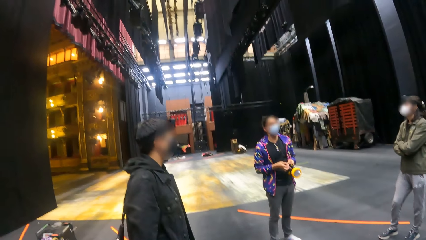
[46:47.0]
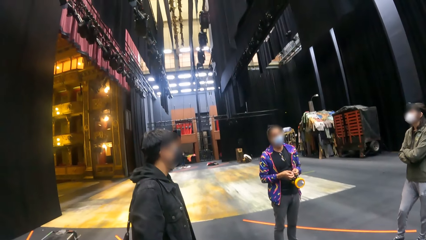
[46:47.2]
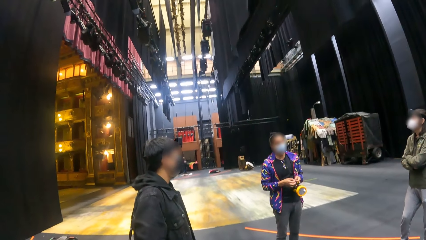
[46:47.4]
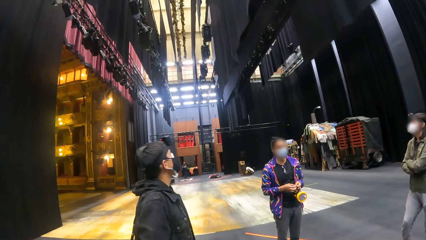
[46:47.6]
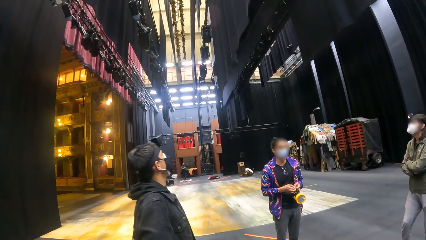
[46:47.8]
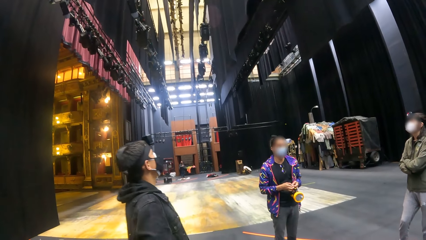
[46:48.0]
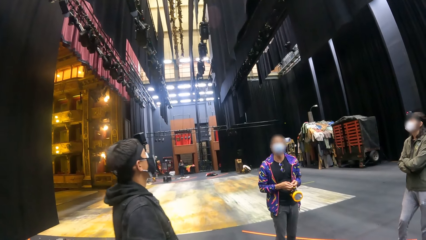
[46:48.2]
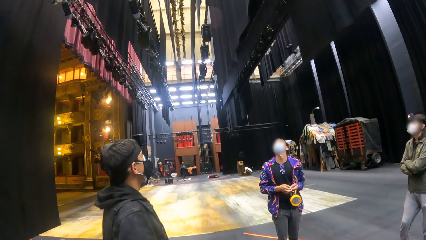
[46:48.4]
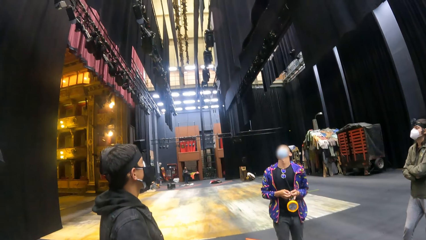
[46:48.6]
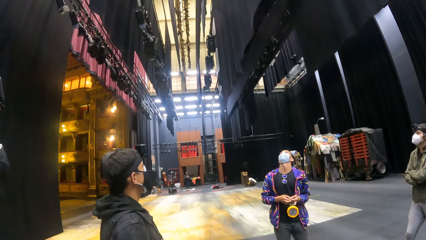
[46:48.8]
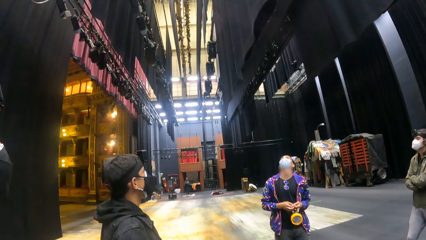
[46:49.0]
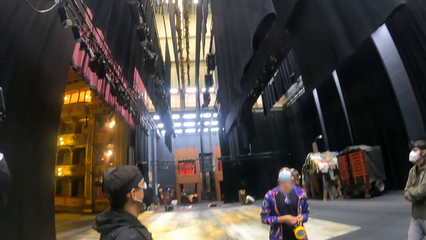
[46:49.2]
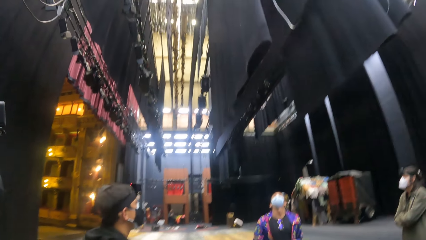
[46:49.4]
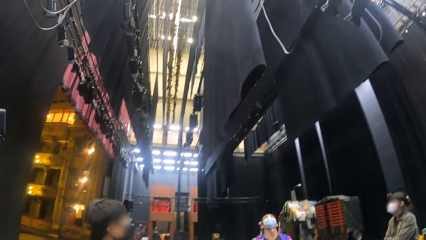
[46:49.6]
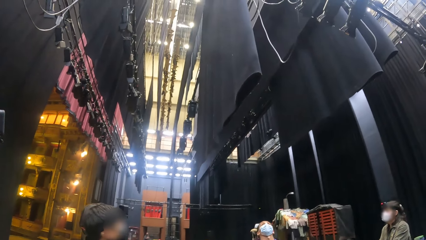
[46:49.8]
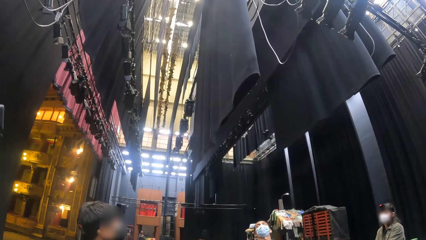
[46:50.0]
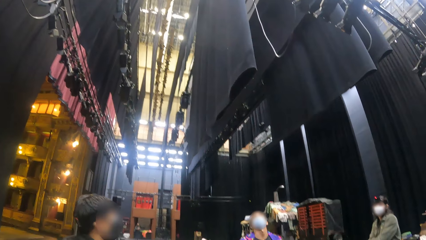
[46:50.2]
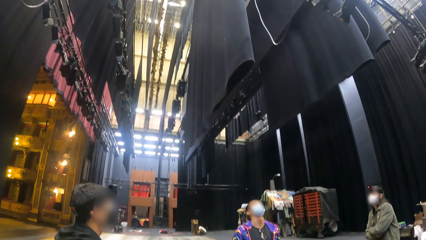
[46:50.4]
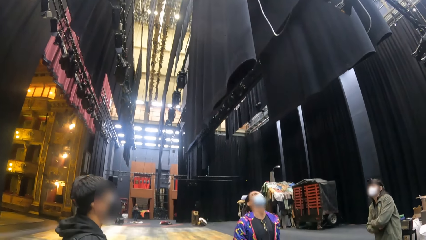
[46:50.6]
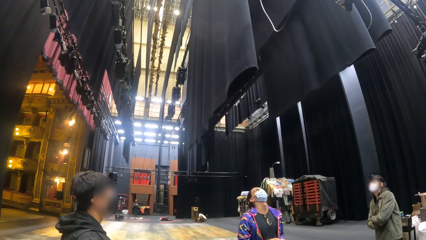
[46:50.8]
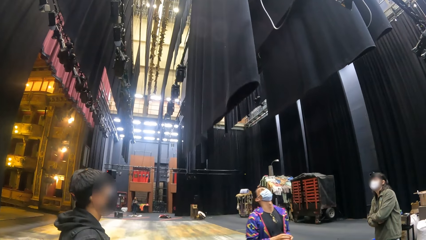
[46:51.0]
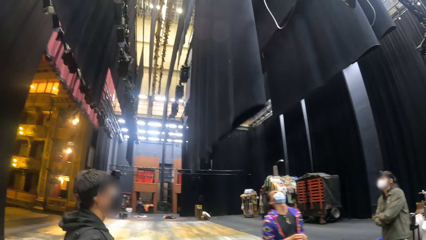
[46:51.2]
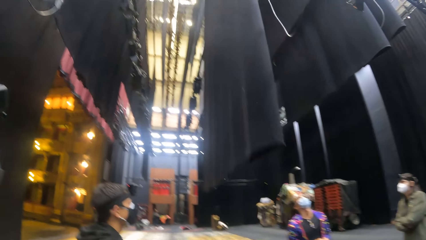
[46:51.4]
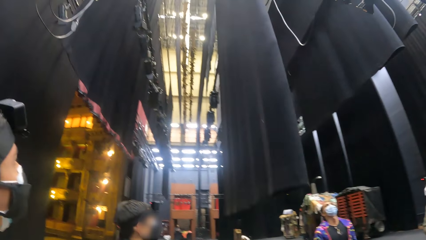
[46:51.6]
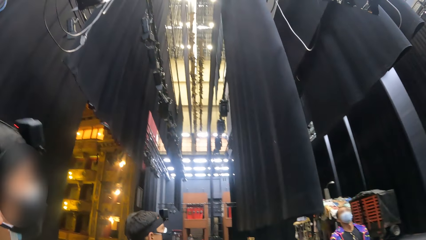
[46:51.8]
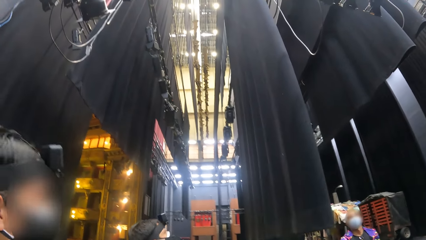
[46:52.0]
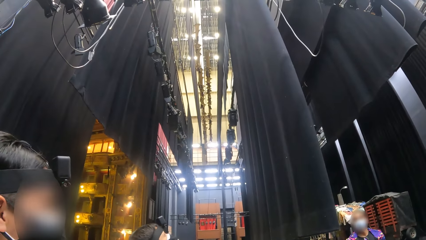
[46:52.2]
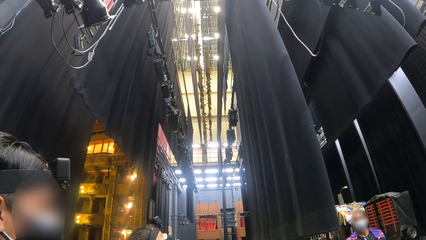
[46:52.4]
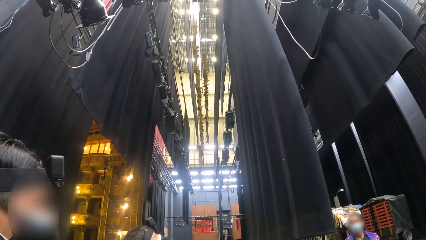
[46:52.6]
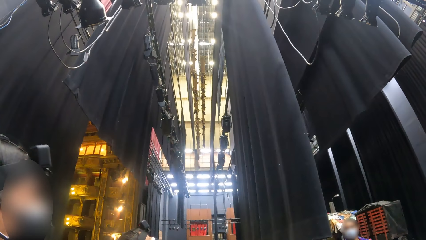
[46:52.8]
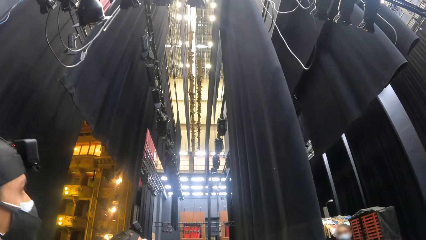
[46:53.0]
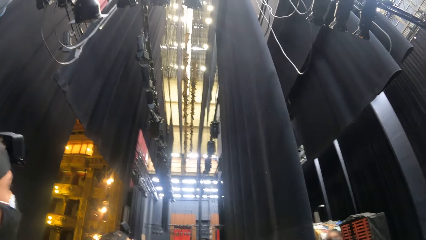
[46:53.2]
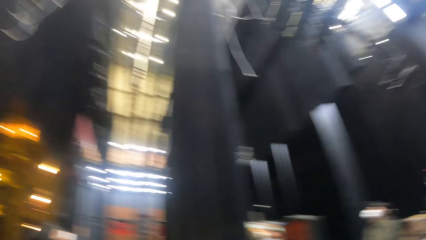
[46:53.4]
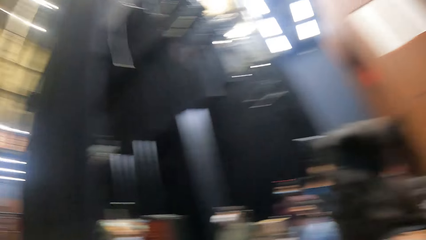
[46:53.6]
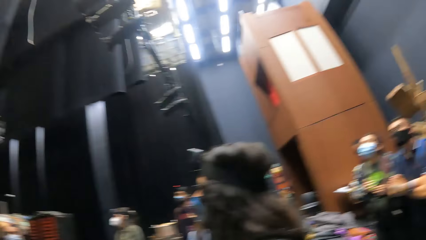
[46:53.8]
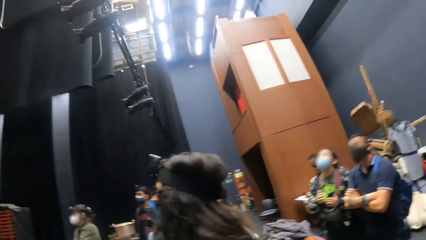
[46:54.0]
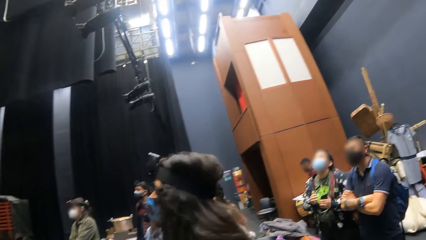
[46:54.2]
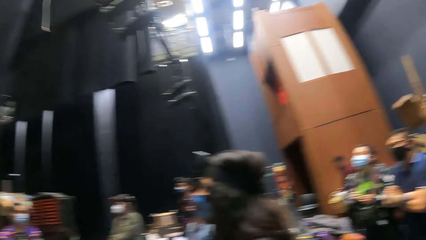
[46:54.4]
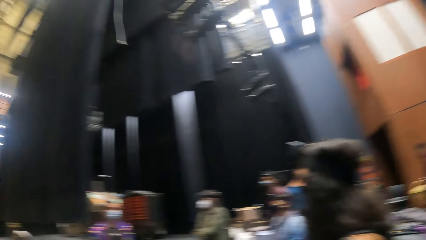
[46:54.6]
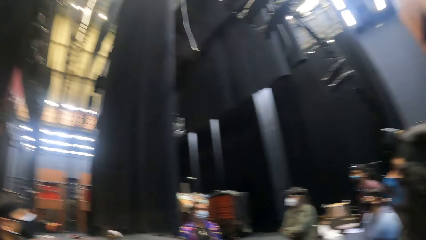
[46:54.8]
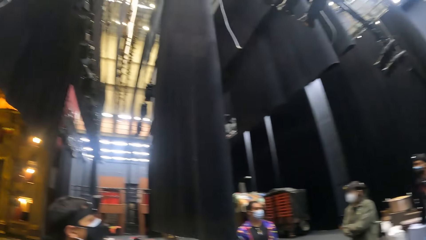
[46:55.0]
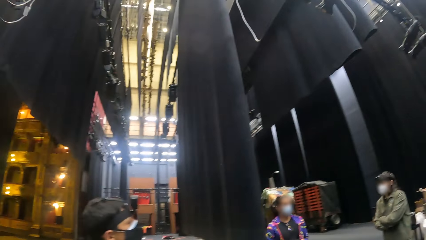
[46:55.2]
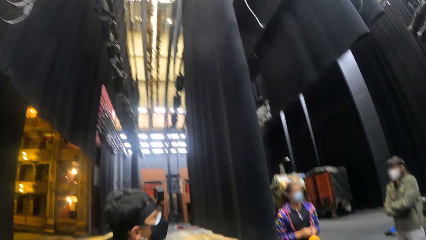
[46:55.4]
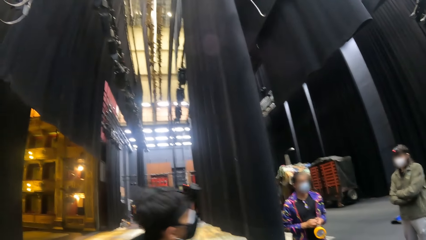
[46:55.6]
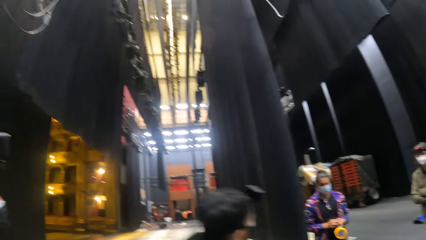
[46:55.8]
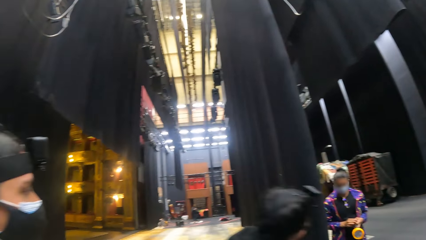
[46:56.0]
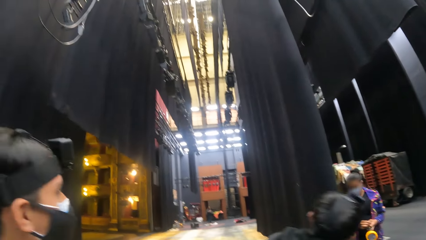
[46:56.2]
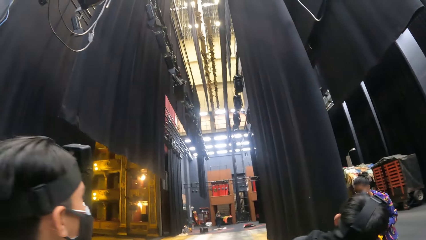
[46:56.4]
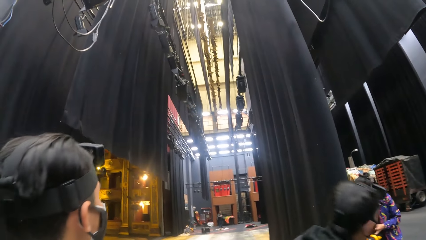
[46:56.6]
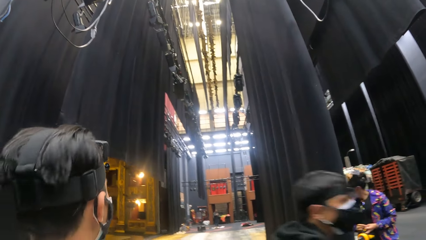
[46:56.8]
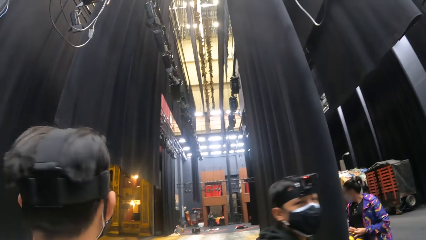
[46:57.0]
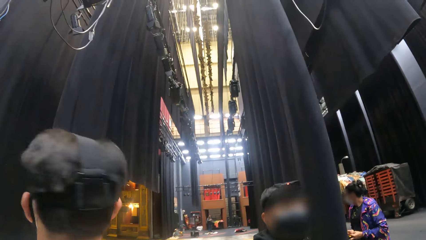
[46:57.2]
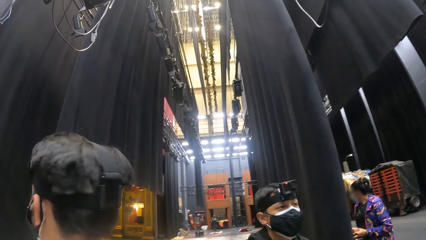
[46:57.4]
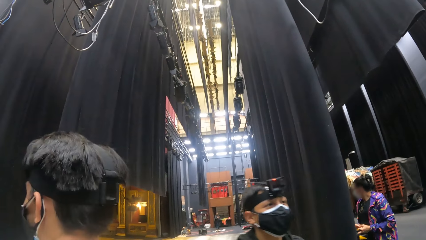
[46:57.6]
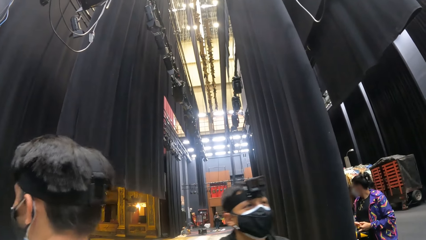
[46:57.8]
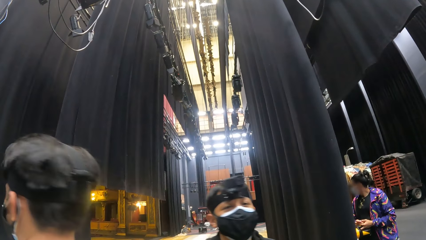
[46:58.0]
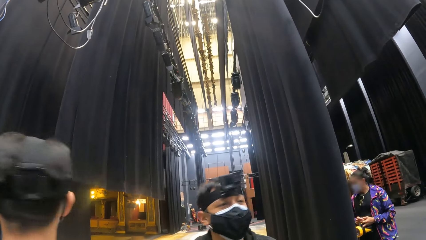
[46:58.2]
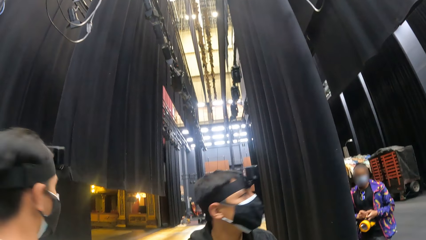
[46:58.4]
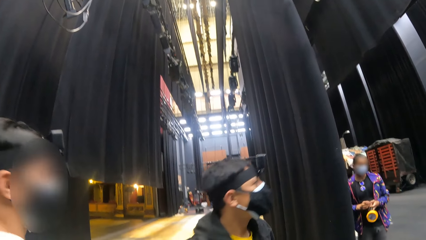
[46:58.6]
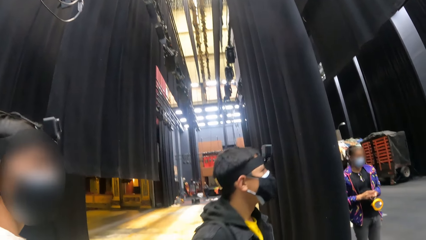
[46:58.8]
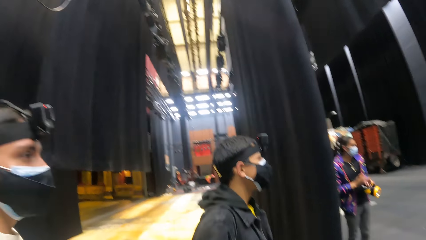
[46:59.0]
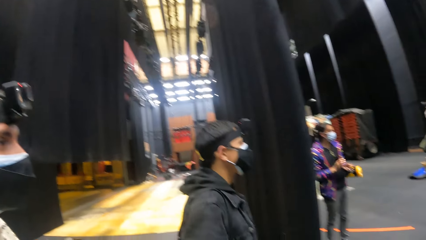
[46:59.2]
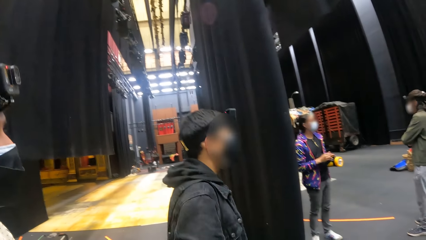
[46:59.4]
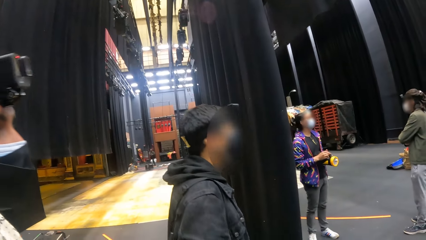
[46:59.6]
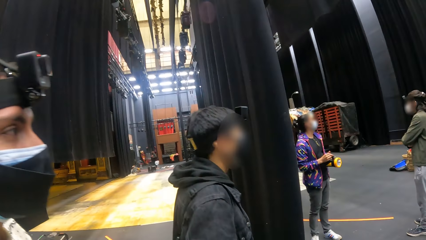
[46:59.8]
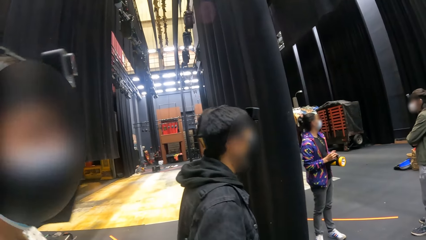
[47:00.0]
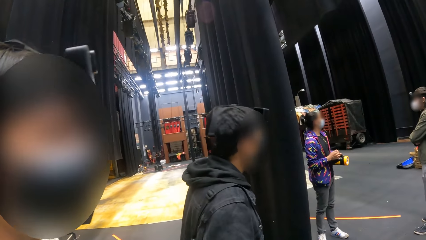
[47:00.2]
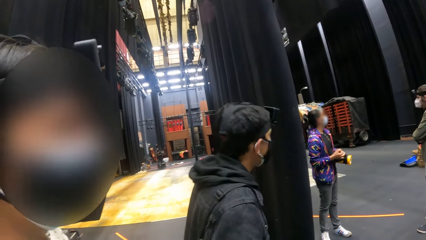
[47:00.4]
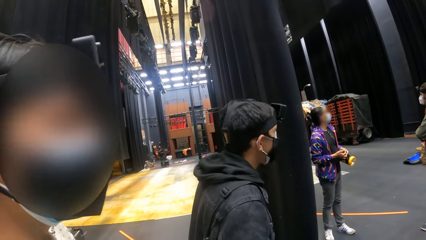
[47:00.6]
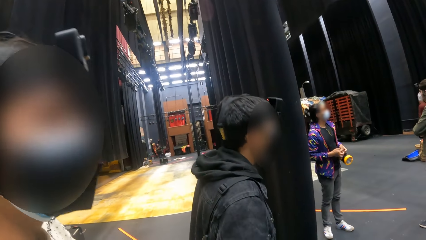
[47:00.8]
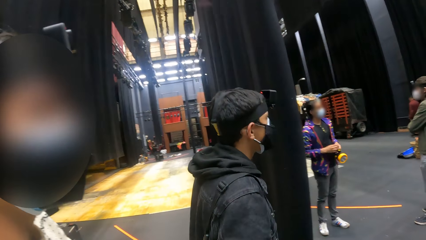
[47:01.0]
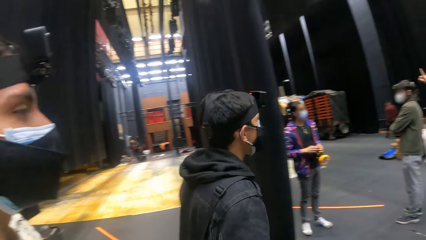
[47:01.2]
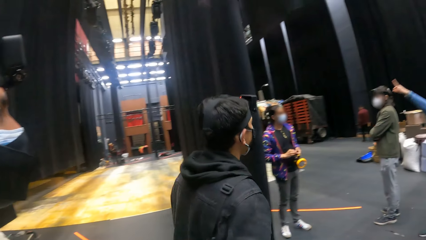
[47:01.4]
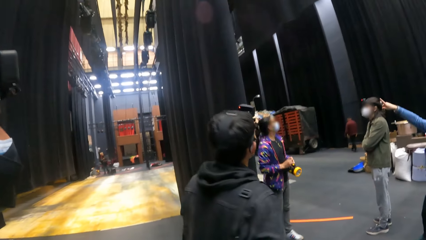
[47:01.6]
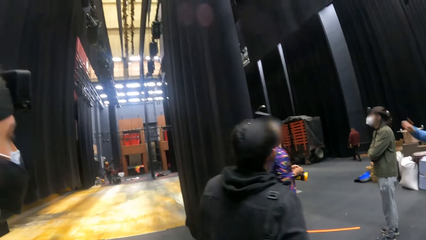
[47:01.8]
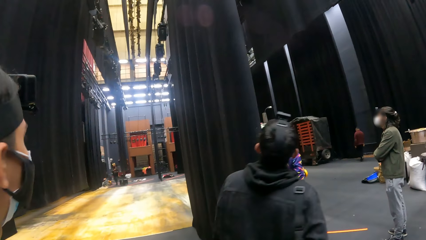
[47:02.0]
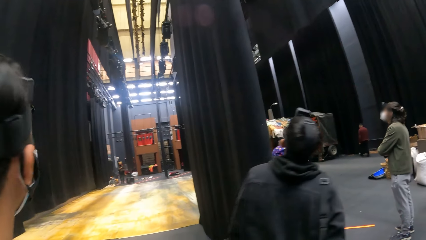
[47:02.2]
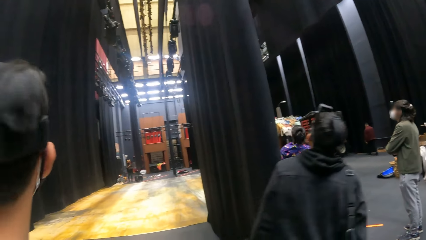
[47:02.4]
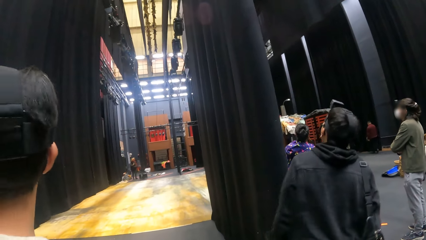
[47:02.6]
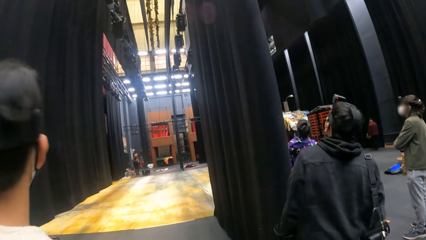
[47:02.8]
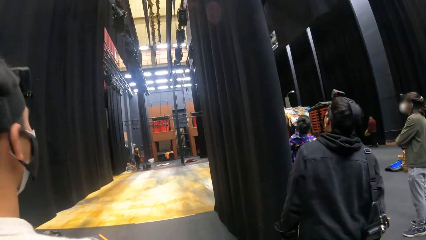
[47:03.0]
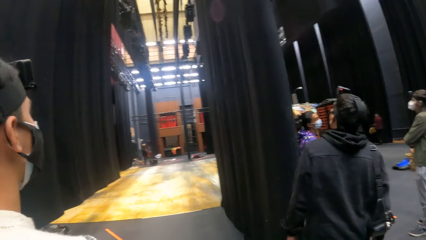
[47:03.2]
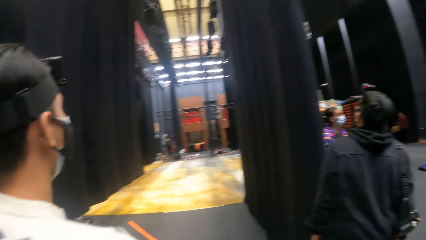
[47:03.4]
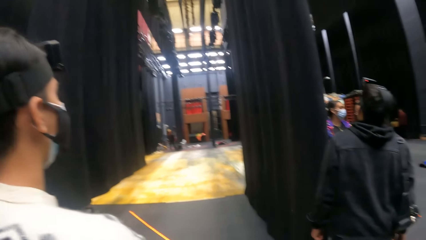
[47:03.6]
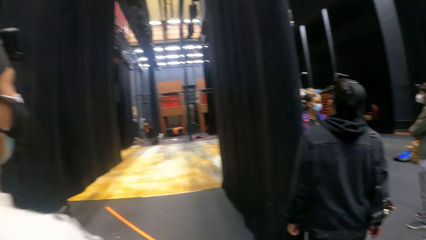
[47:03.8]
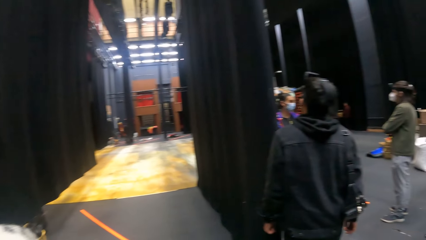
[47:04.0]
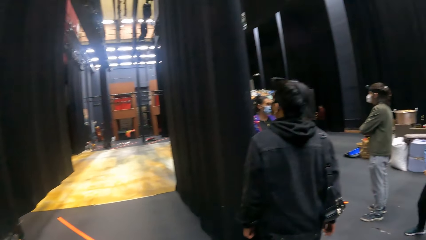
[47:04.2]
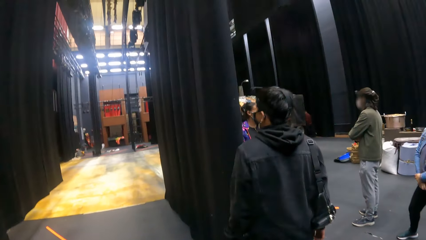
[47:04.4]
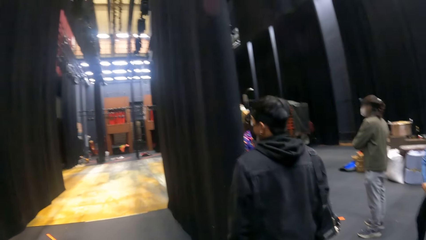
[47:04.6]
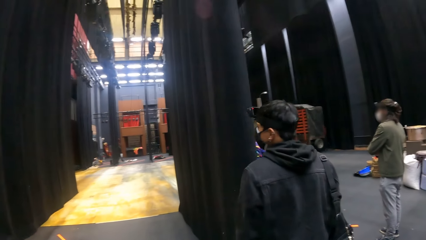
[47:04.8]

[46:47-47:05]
The camera wearer looks around. A woman holds a phone in her left hand.
